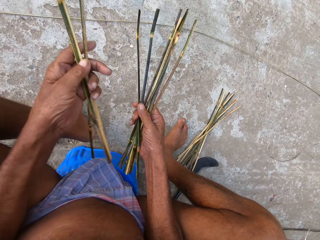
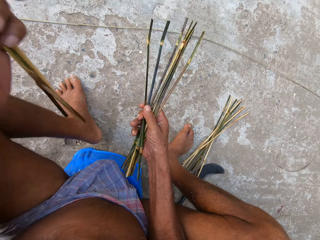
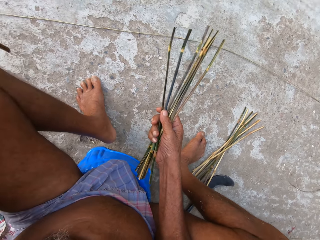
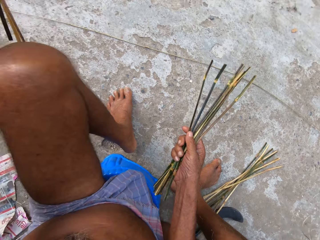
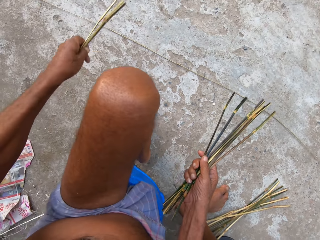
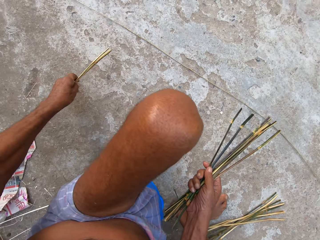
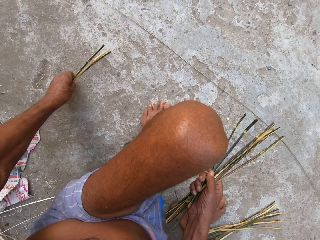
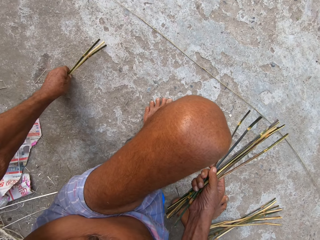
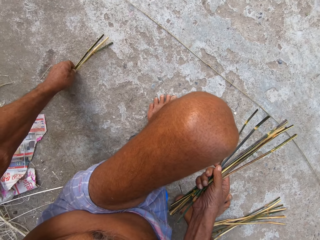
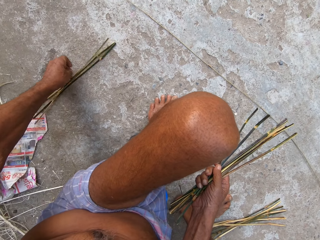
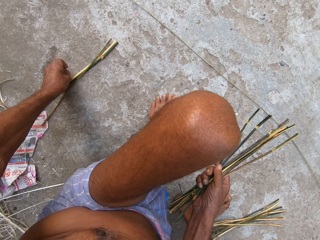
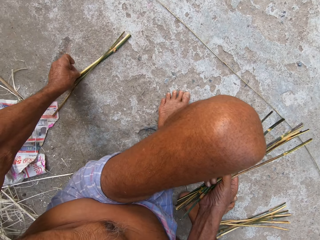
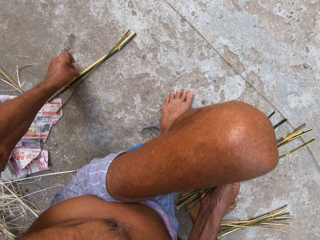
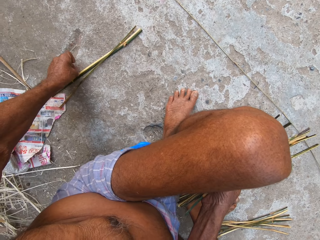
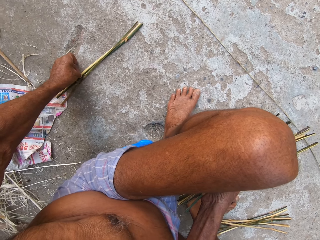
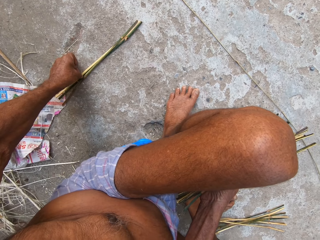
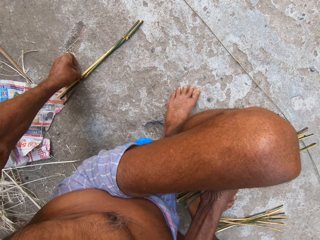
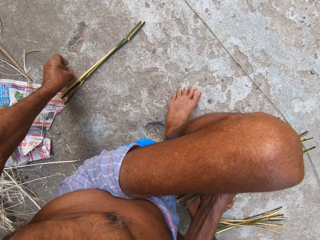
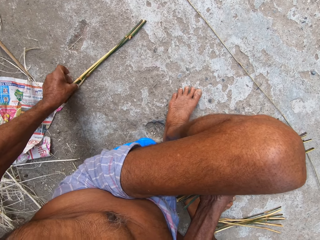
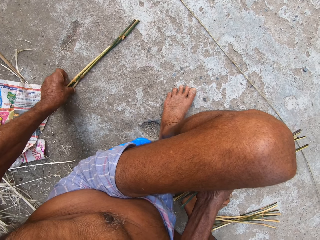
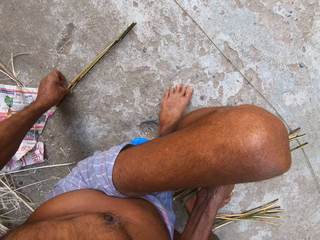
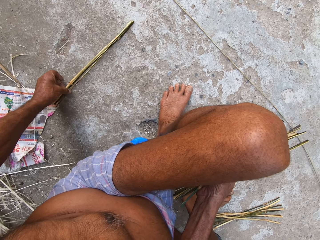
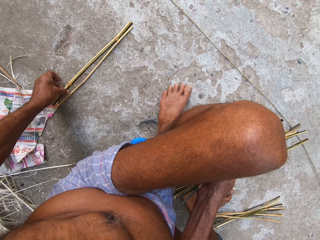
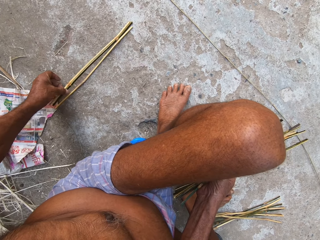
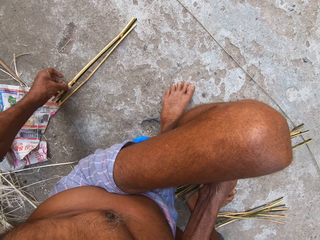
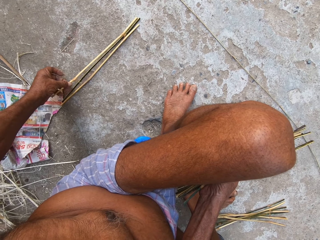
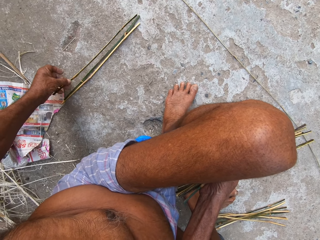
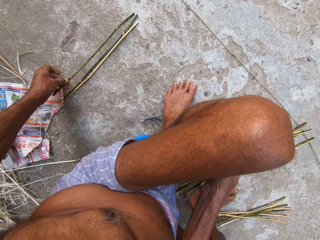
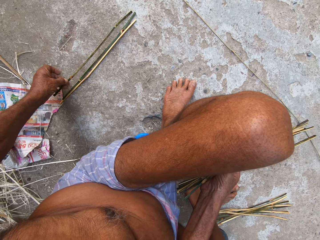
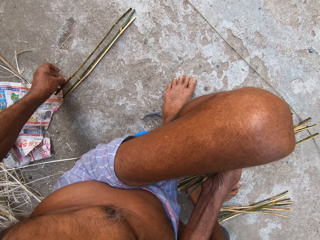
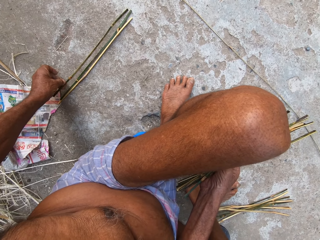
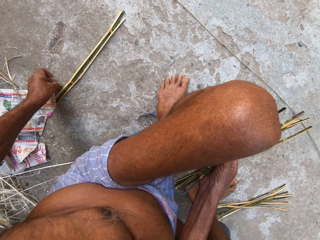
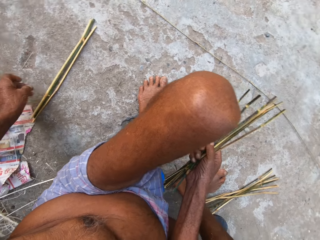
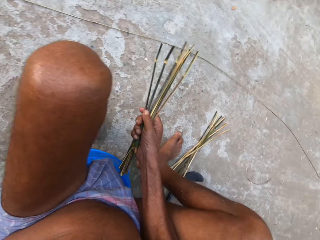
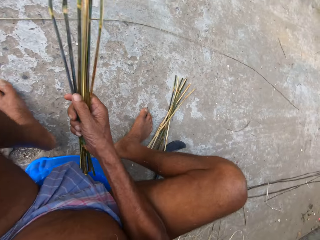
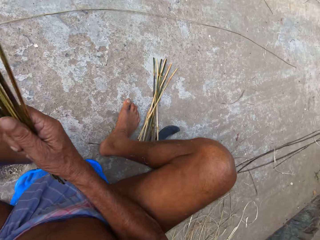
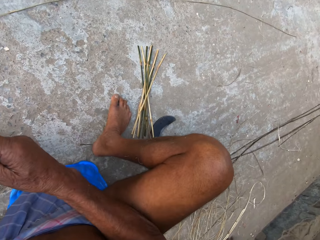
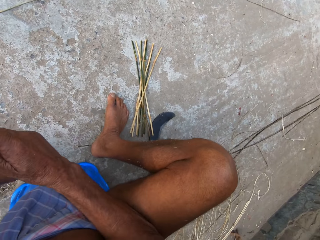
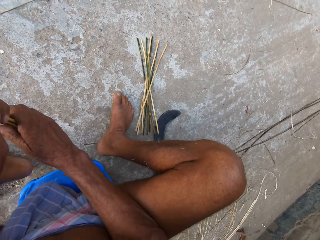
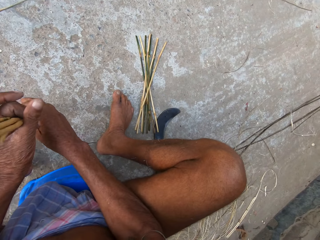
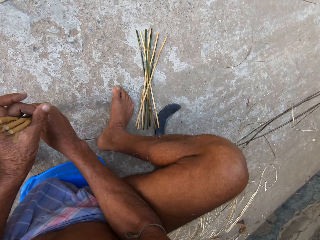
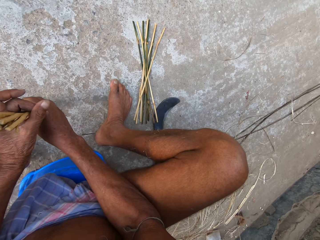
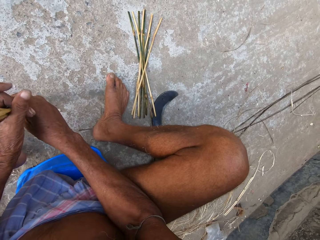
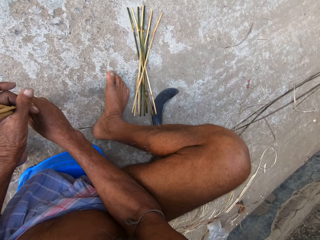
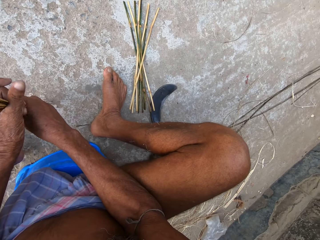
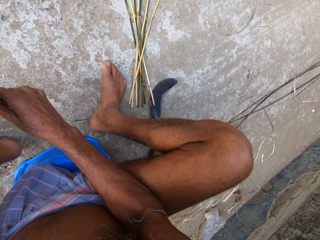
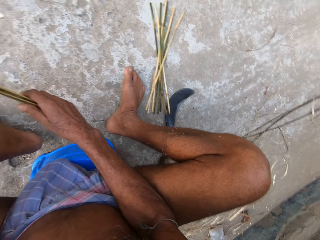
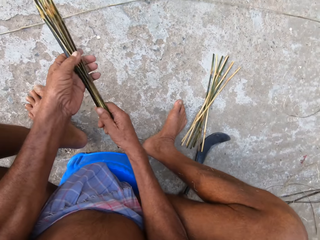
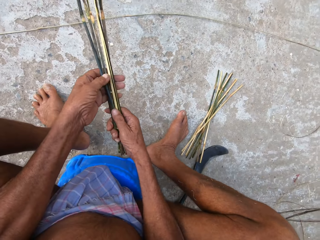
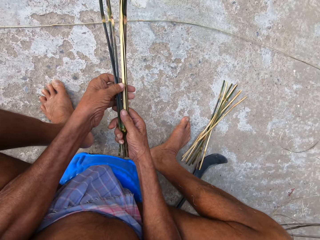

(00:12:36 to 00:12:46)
The camera wearer drops the coconut frond bunch in his left hand on the ground.

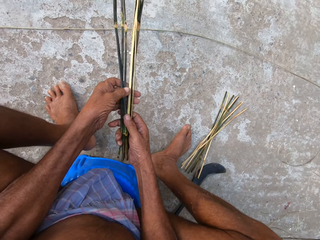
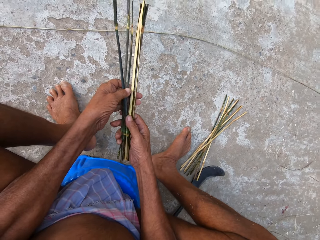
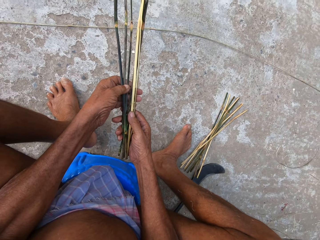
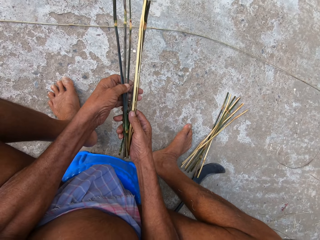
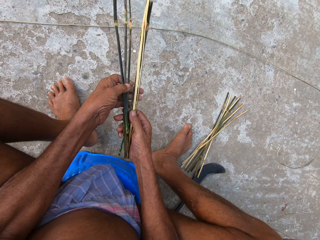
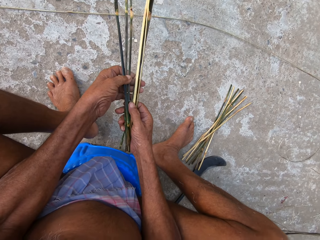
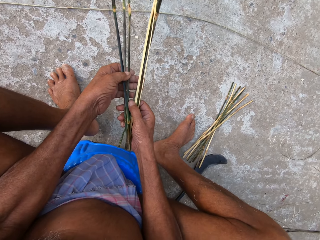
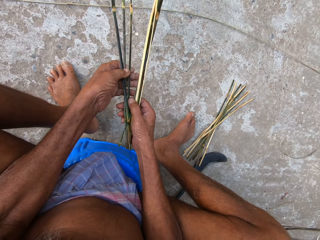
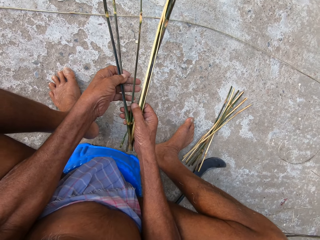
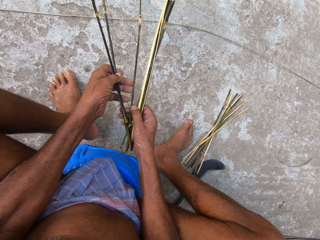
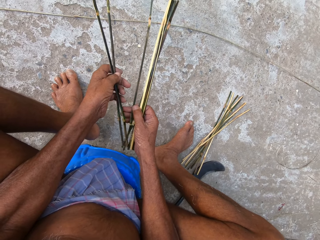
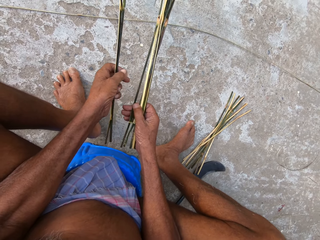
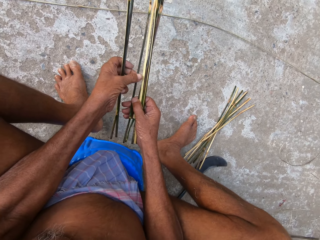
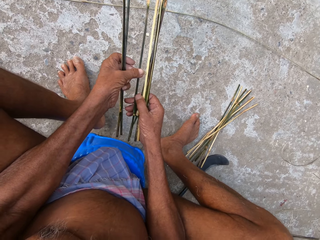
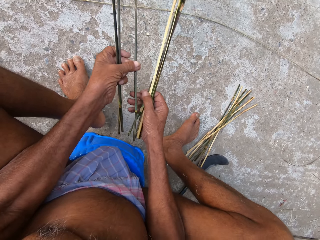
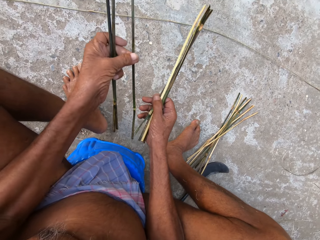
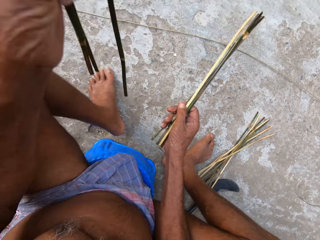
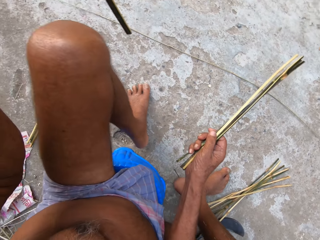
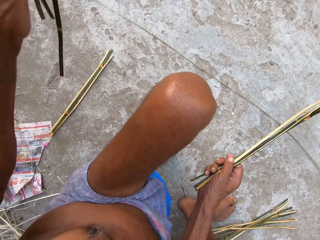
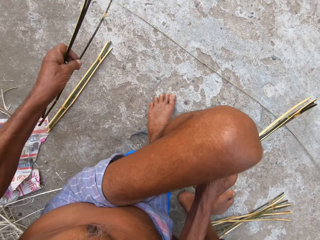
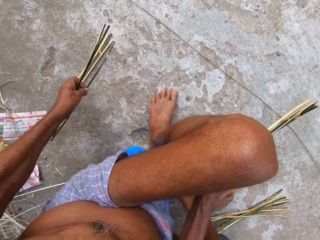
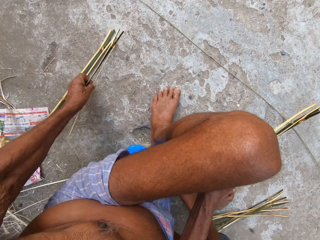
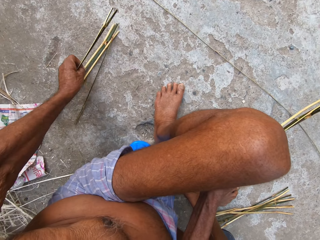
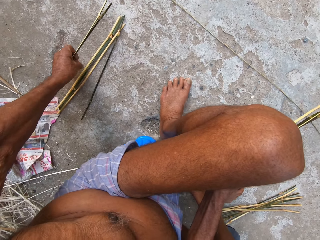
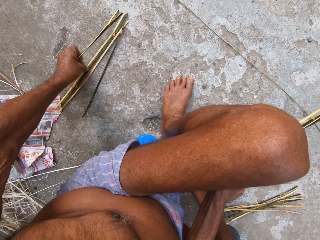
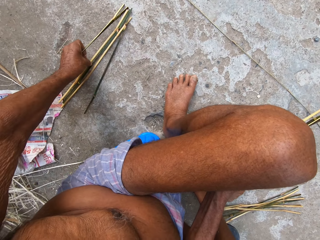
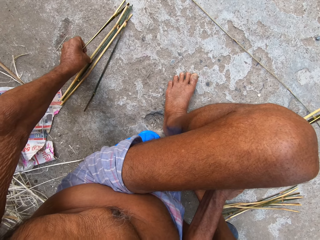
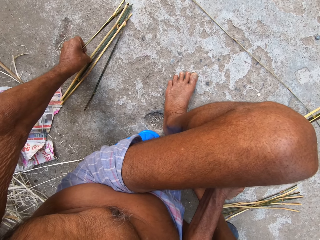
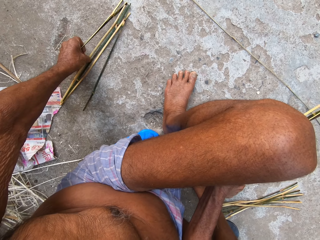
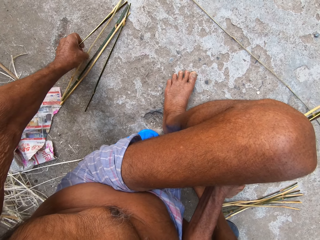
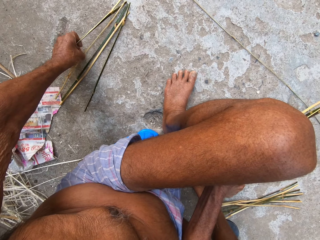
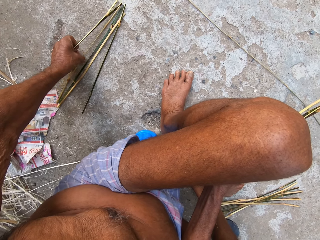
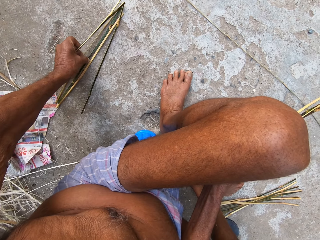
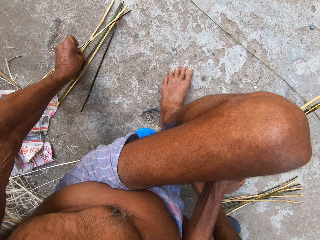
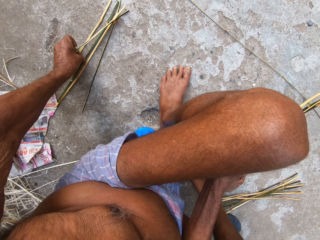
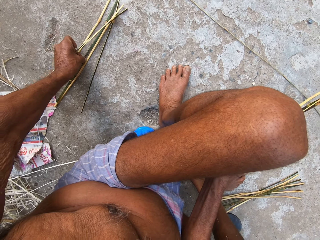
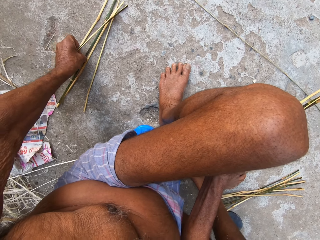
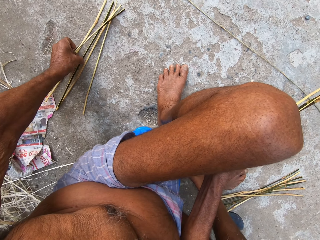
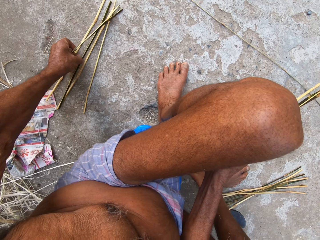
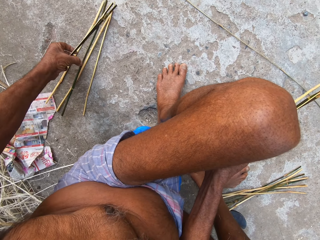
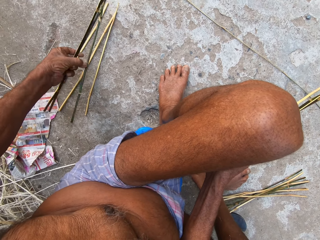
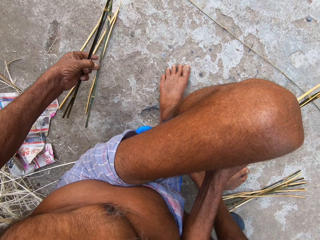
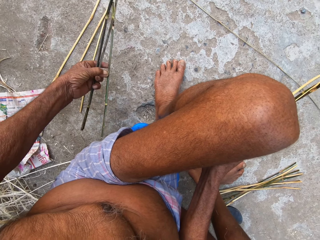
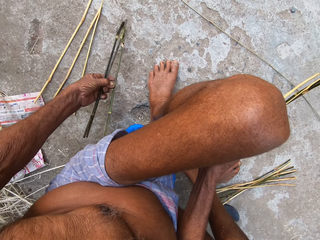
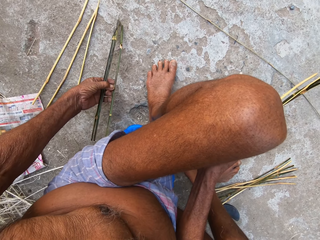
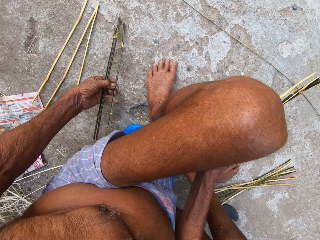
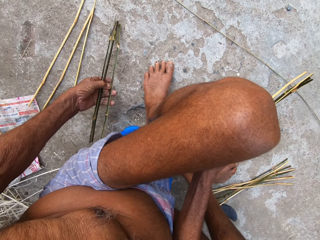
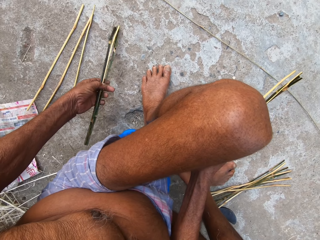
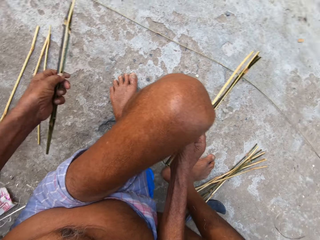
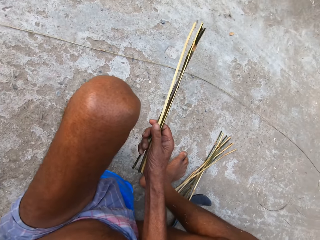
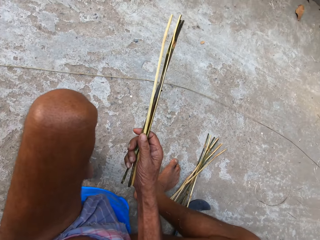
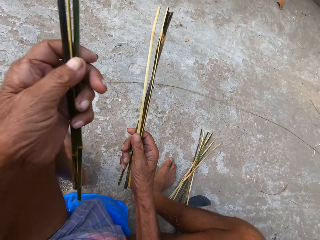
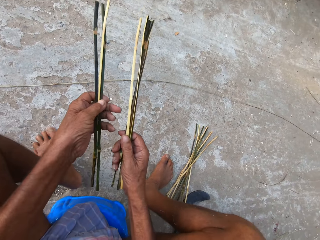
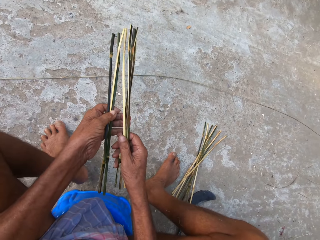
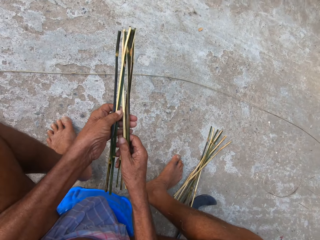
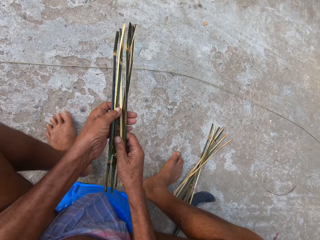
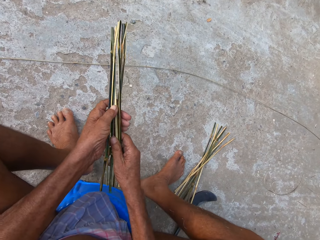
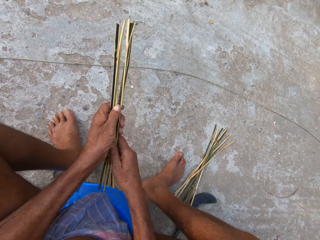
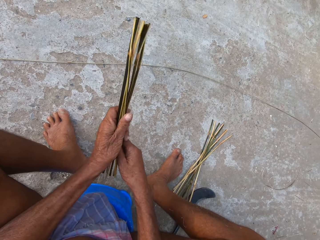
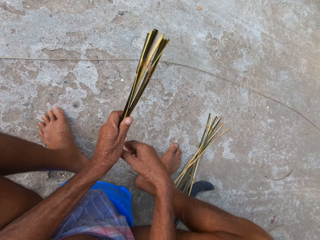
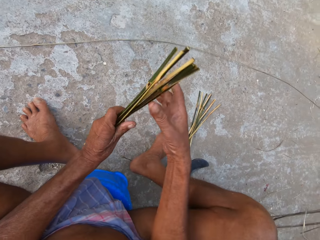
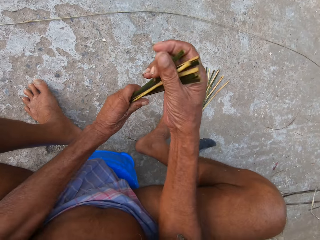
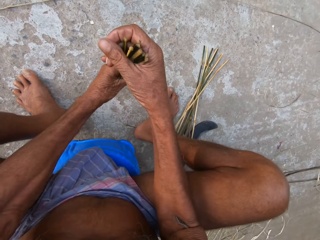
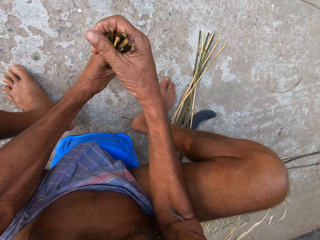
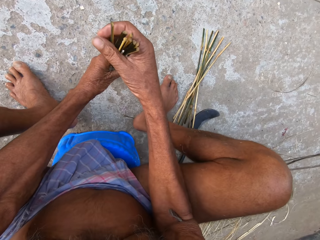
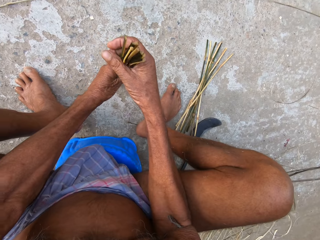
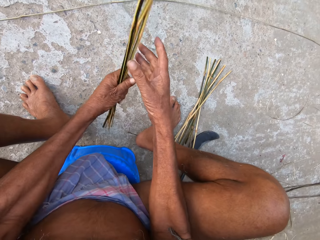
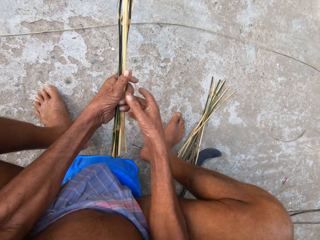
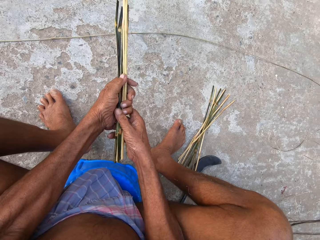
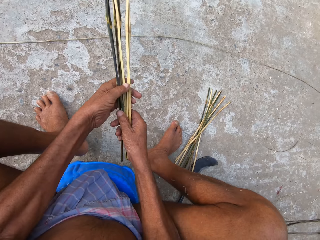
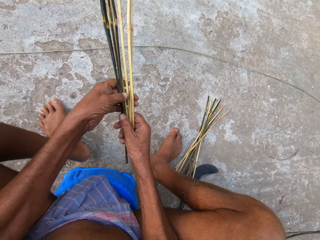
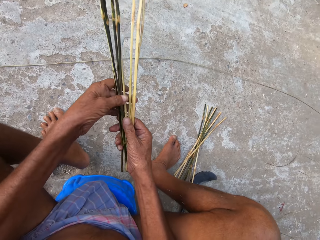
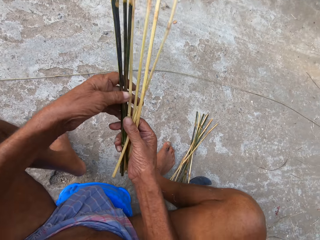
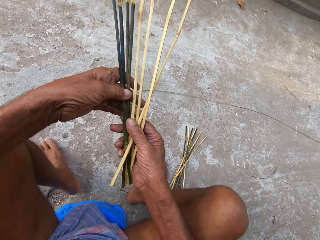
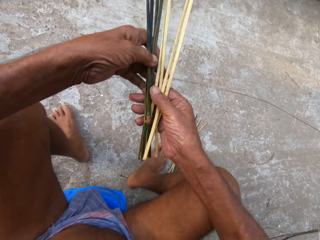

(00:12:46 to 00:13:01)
The camera wearer divides the coconut frond bunch in his right hand with both hands. He drops the coconut frond in his left hand on the ground. He picks up the coconut frond on the ground in his left hand. He passes the coconut frond bunch from his right hand to his left hand. He arranges the sticks. He holds the coconut frond bunch with both hands.
